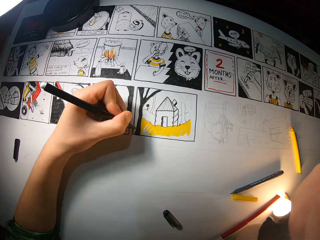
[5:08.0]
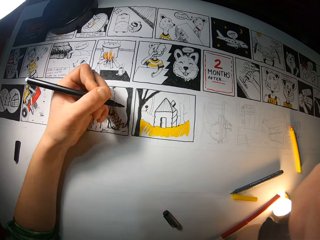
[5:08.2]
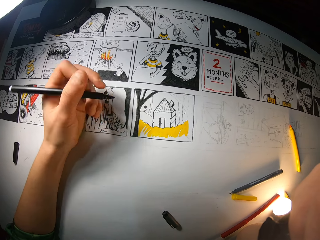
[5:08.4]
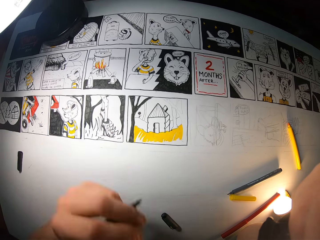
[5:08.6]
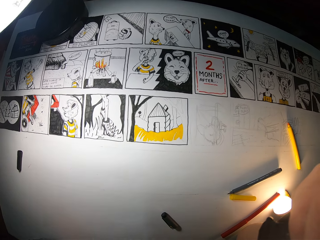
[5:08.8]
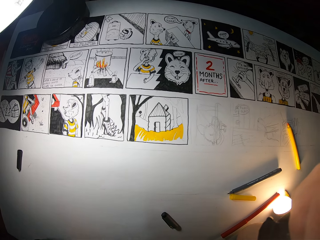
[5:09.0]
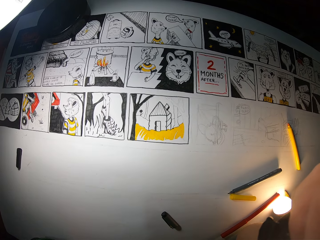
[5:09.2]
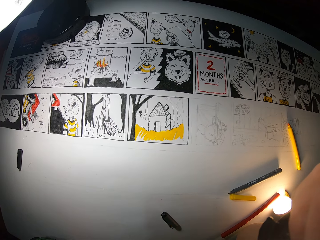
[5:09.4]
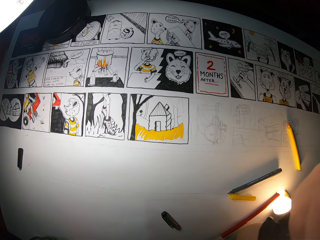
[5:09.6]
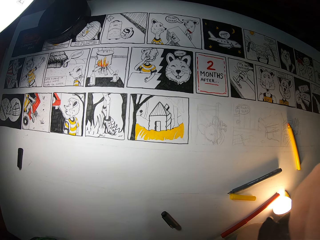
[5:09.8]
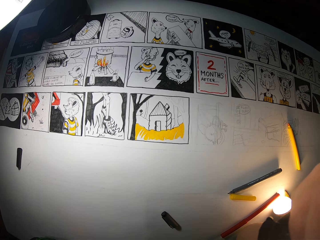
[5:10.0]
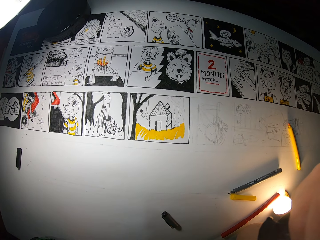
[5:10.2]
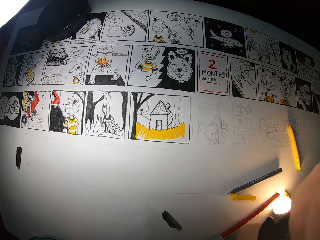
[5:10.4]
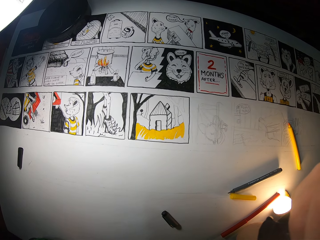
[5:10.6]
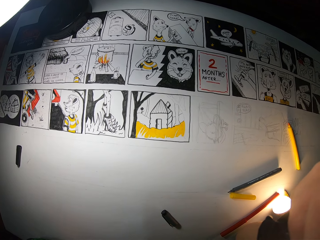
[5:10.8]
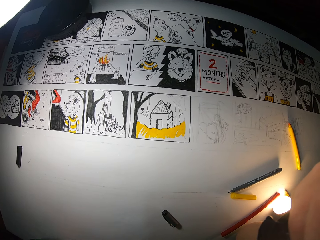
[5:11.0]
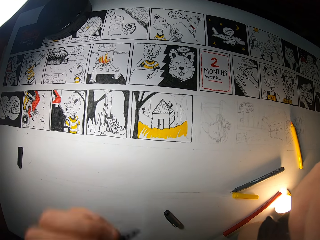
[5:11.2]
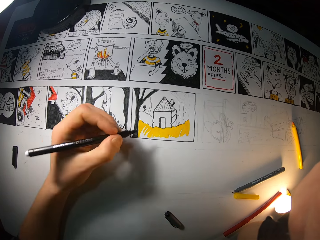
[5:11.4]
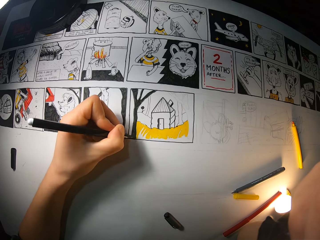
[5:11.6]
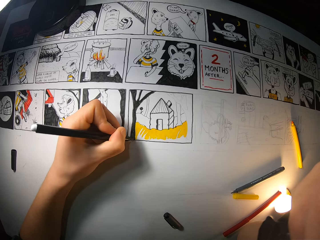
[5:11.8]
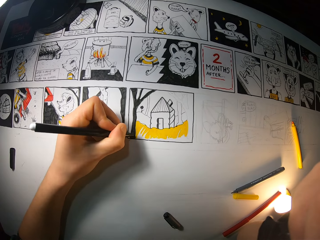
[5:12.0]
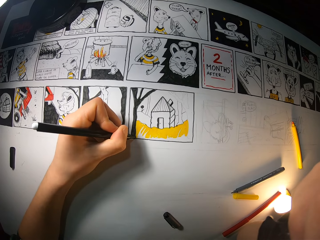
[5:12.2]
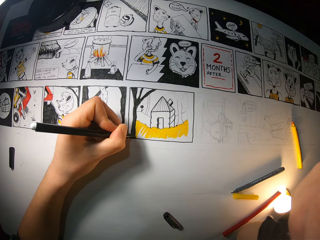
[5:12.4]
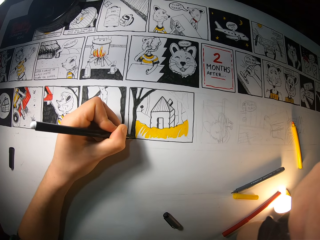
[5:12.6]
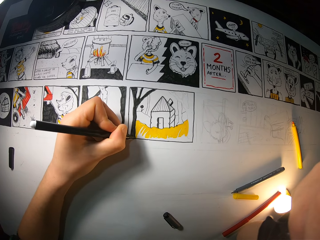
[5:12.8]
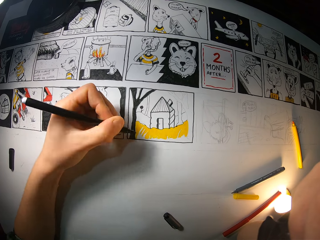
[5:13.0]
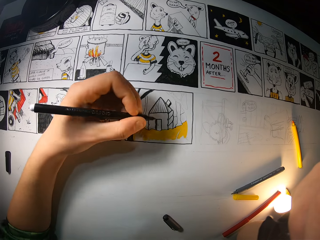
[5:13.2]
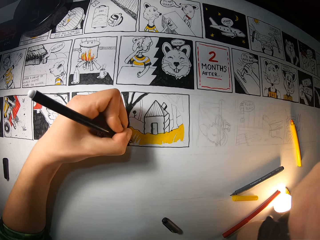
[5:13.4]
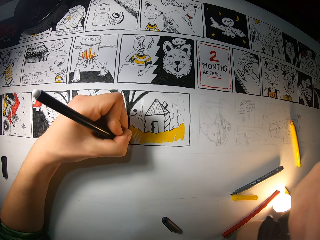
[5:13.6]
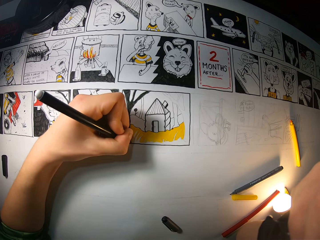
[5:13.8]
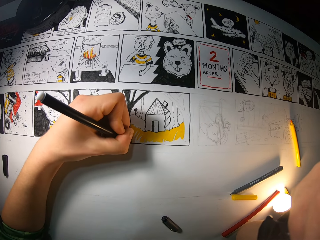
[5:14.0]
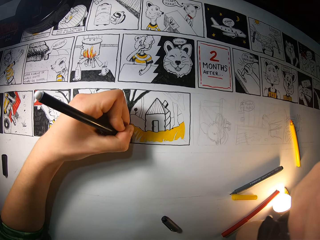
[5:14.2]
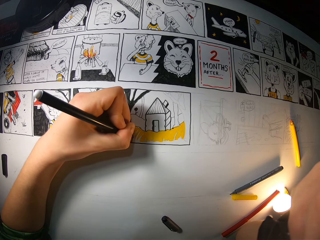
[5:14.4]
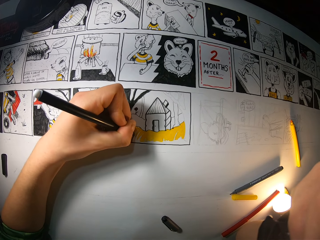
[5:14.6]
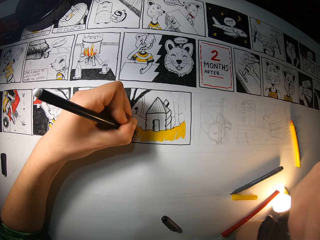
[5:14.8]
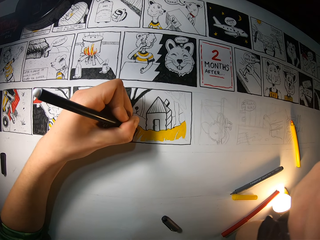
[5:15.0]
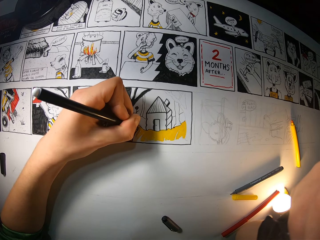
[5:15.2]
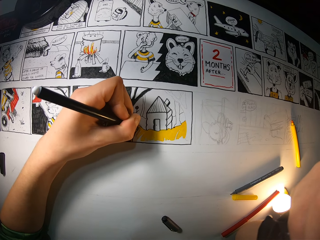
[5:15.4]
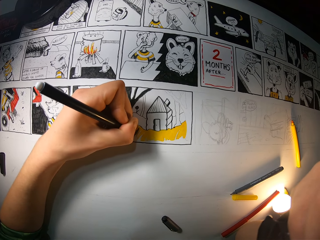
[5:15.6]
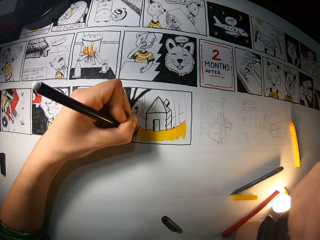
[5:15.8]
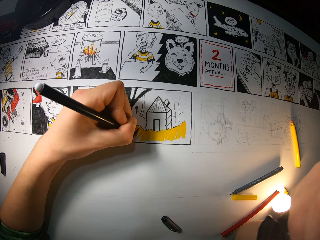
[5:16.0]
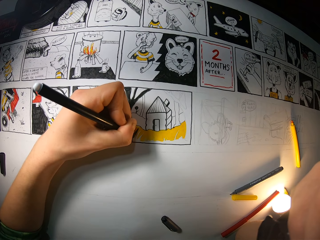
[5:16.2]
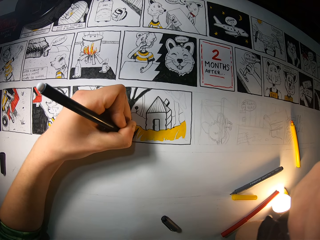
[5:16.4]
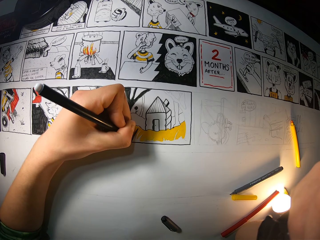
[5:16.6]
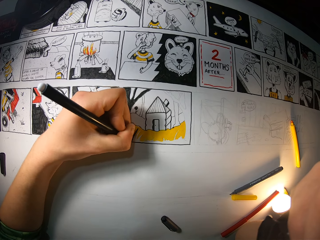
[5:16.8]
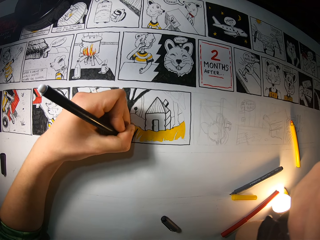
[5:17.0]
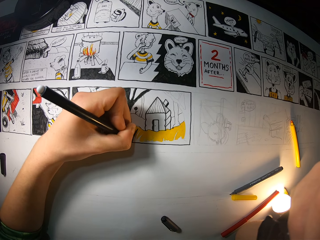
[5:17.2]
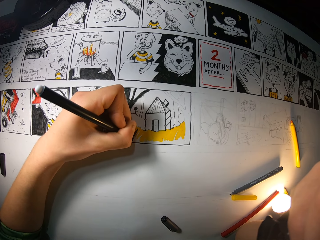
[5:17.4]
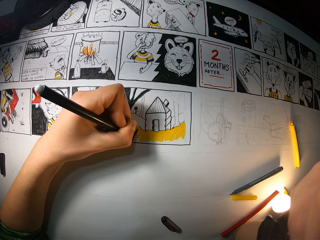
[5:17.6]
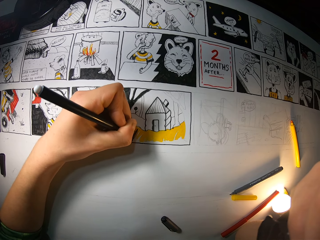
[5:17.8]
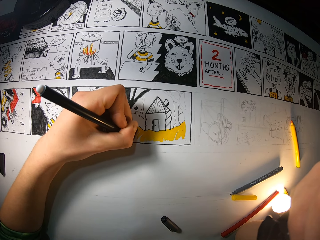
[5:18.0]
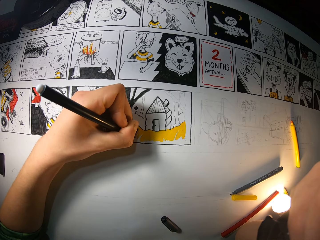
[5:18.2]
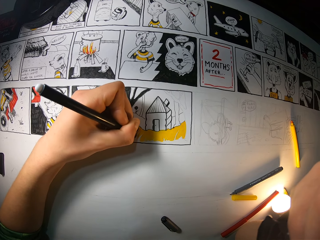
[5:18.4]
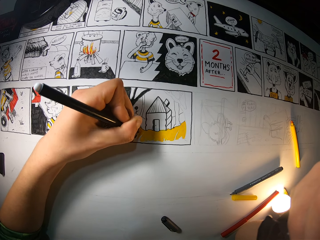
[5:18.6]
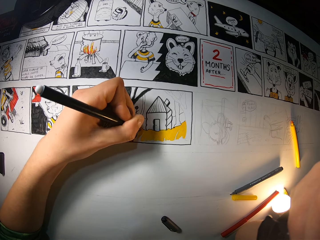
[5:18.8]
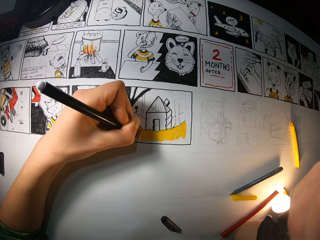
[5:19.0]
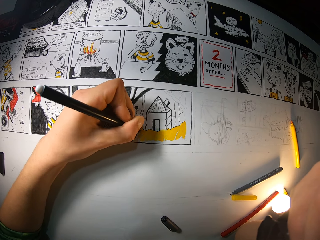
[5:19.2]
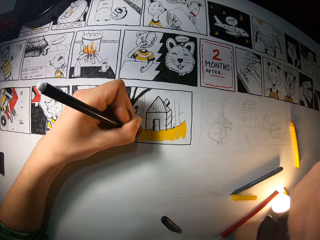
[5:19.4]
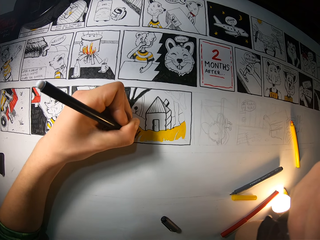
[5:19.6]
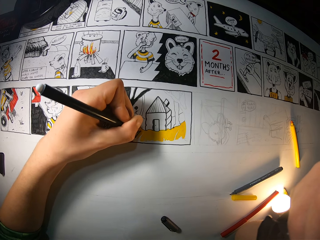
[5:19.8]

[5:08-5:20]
The camera wearer draws a picture. She lifts up the hand. She puts the hand down. She colors the drawing on the drawing sheet with the black marker in her left hand.

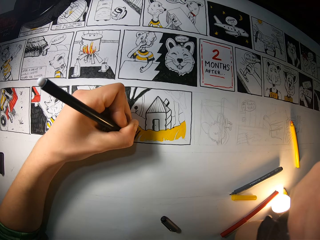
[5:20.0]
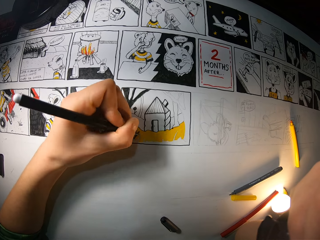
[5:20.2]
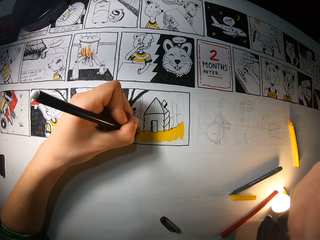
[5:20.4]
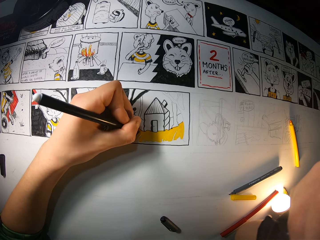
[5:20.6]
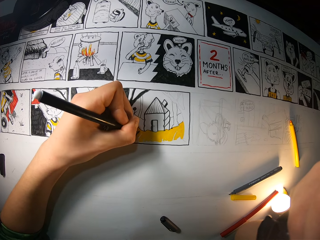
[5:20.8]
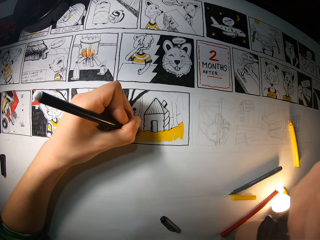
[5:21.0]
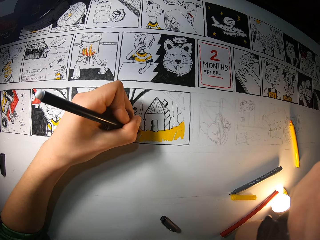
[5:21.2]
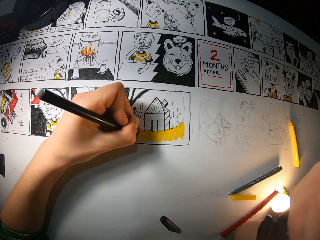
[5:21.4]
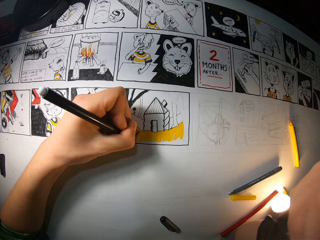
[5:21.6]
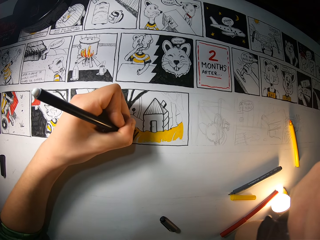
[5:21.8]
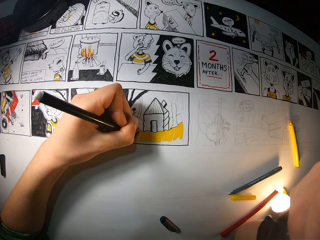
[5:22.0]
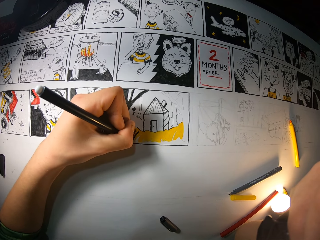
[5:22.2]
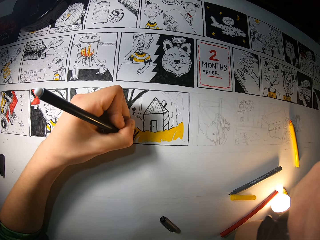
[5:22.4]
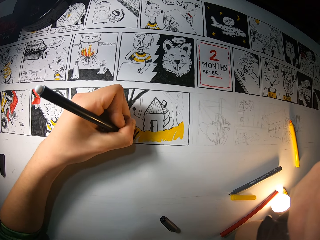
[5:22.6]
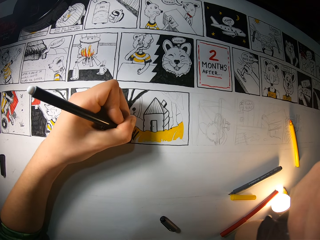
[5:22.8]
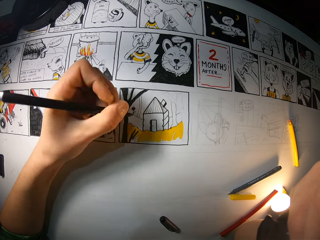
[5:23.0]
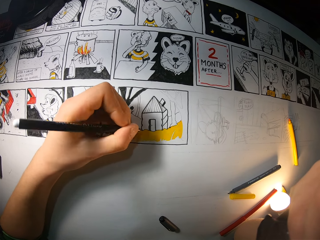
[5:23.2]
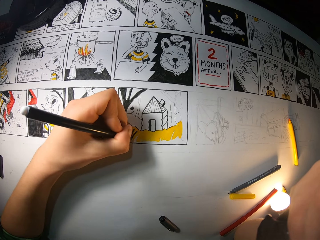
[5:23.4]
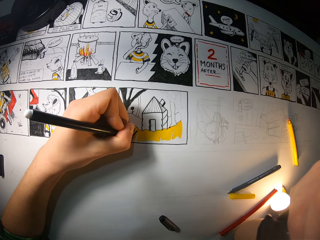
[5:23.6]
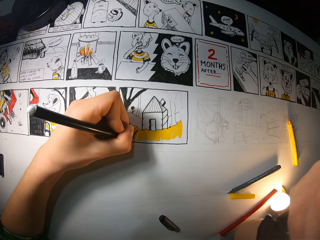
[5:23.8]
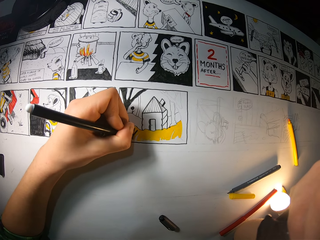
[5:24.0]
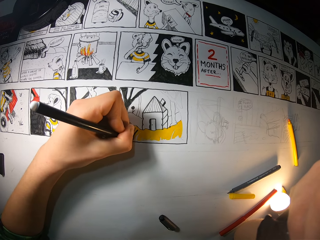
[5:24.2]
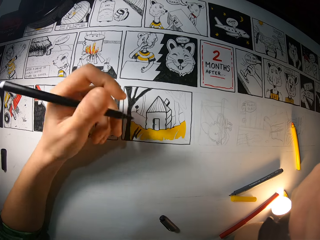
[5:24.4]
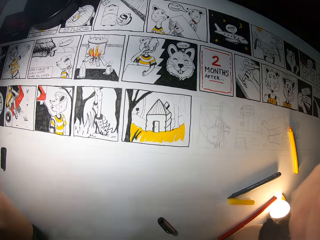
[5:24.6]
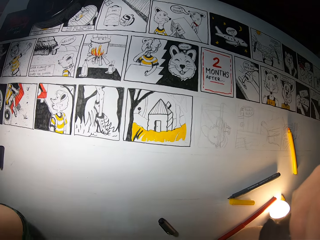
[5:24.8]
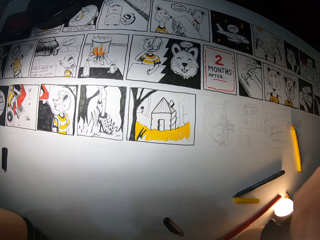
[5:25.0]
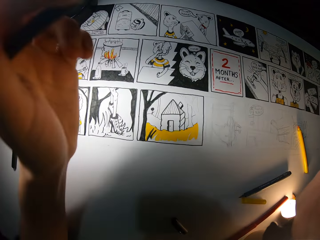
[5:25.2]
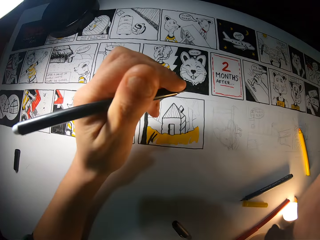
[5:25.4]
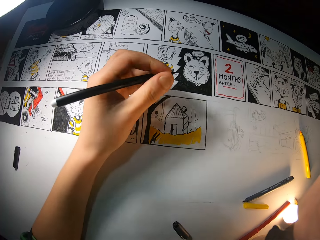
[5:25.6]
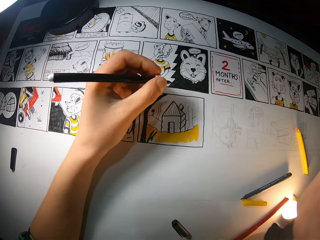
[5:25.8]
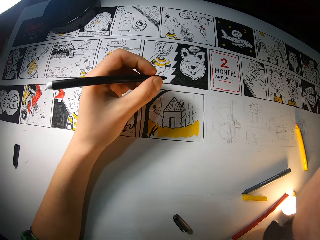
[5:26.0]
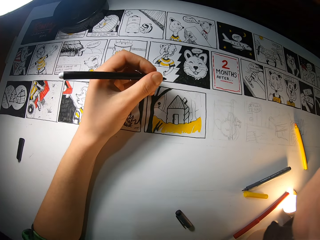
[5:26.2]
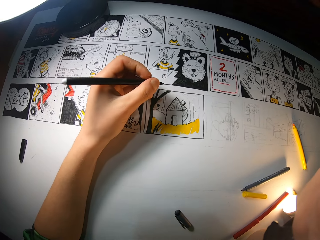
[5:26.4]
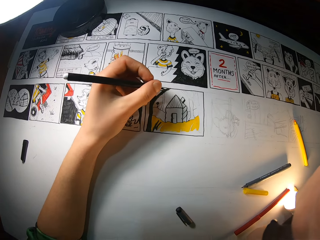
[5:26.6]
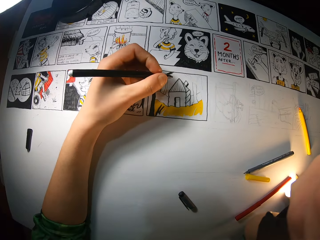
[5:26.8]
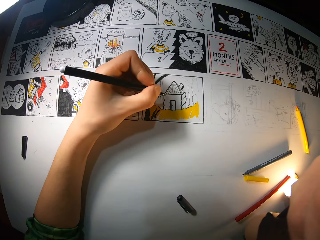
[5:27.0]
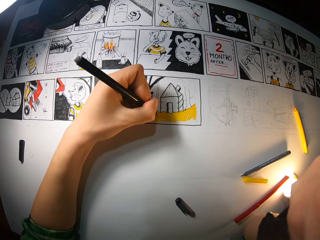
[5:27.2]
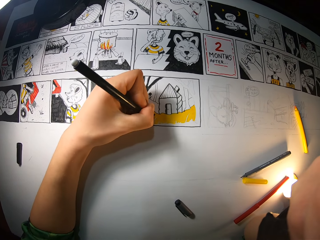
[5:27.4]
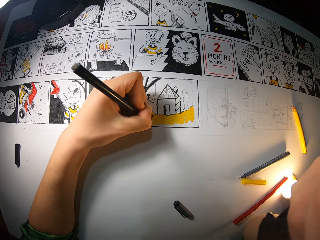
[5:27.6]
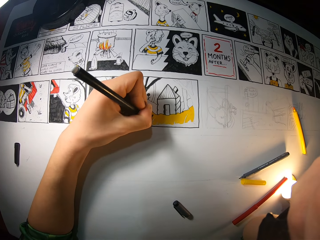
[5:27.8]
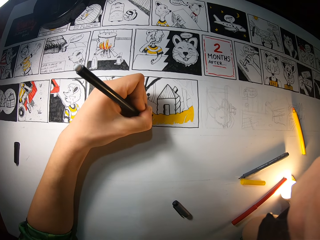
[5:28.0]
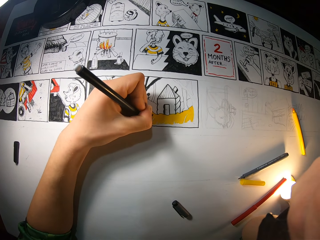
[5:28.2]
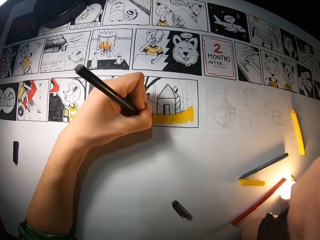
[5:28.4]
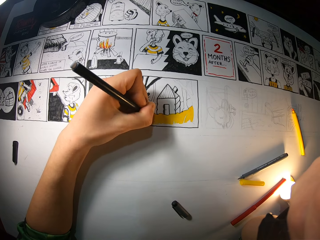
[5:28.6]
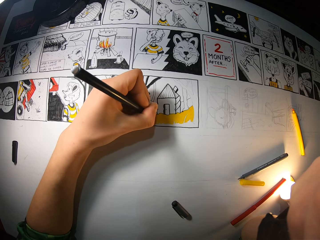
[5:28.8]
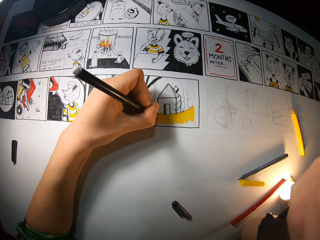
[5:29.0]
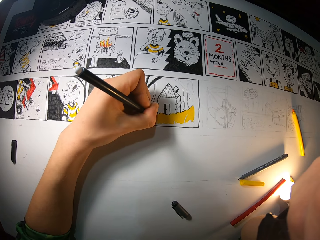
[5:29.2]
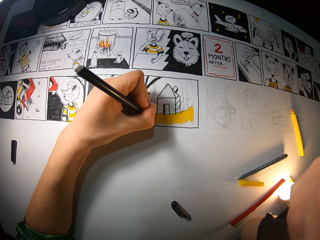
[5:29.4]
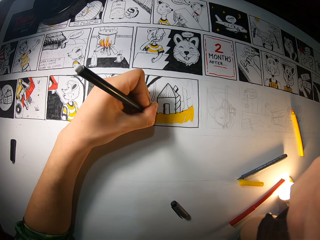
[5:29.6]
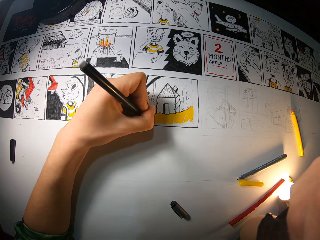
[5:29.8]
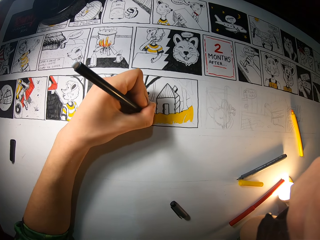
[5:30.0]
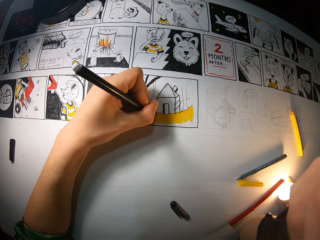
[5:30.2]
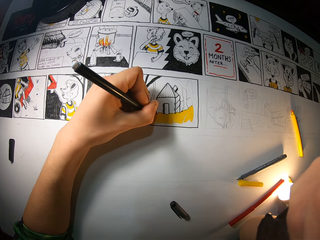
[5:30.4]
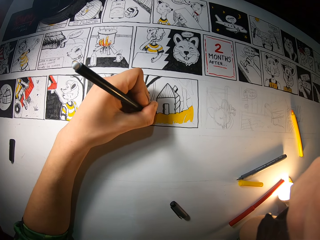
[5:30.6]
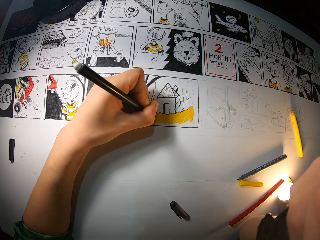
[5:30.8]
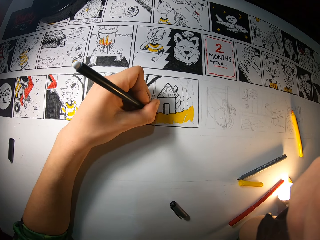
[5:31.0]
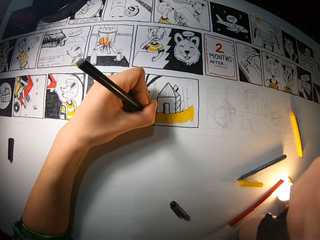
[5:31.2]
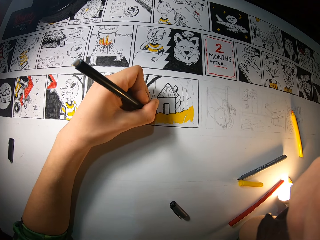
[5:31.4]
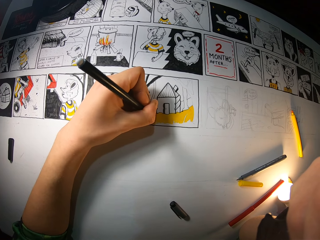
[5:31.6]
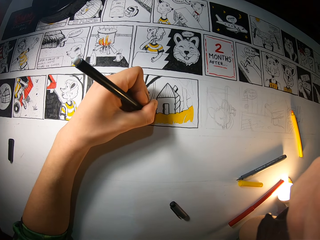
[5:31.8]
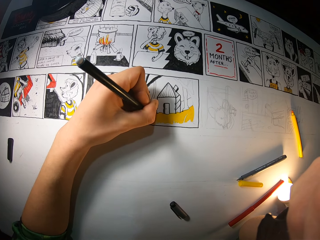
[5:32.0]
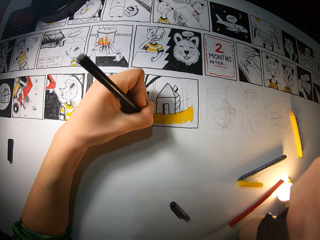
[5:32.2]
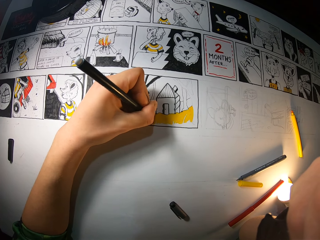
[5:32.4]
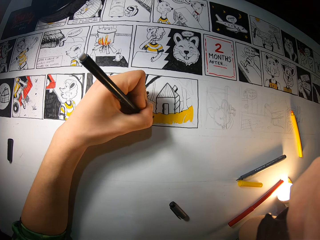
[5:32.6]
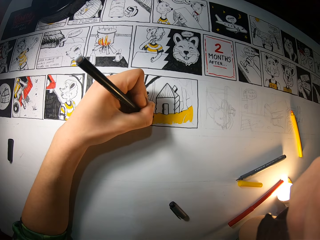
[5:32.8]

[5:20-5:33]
The camera wearer adjusts a camera on her head with her left hand. She lifts up the hand. She puts the hand down. She colors the drawing on the drawing sheet with the black marker in her left hand.
